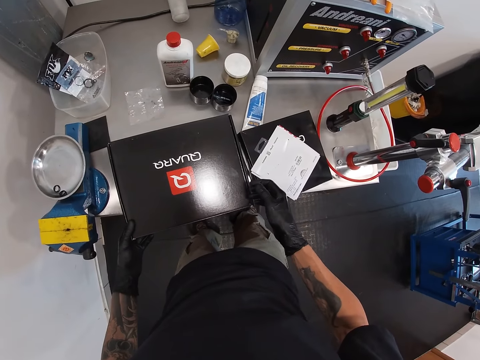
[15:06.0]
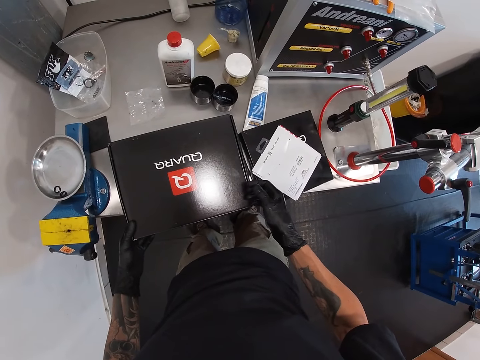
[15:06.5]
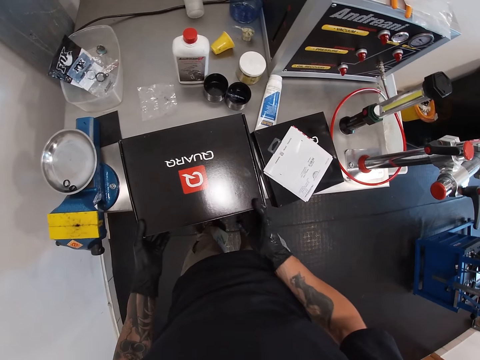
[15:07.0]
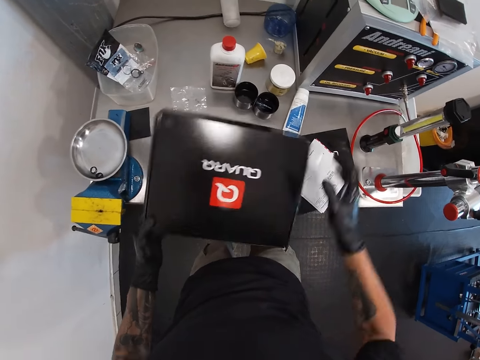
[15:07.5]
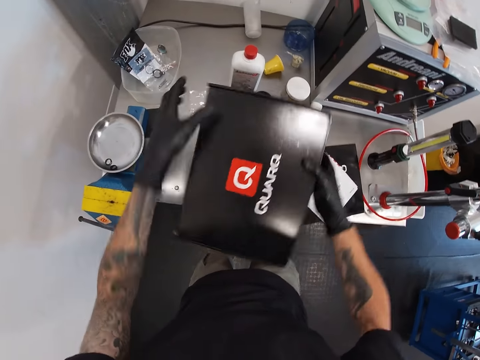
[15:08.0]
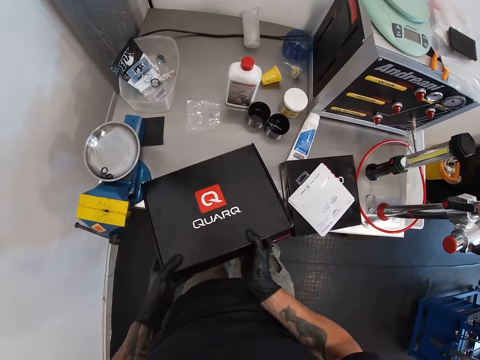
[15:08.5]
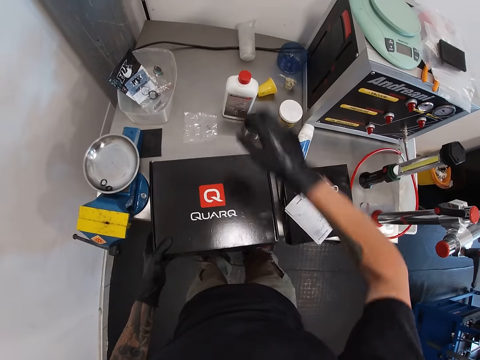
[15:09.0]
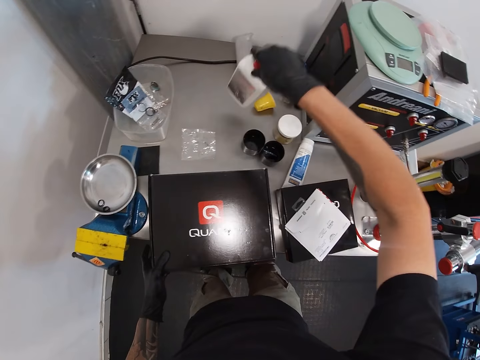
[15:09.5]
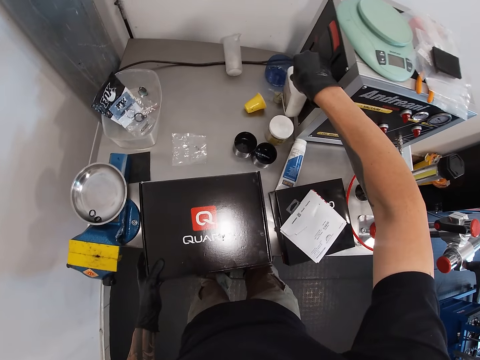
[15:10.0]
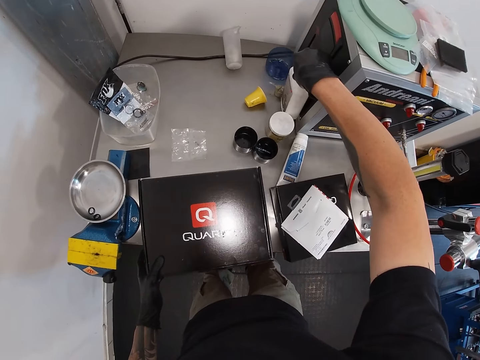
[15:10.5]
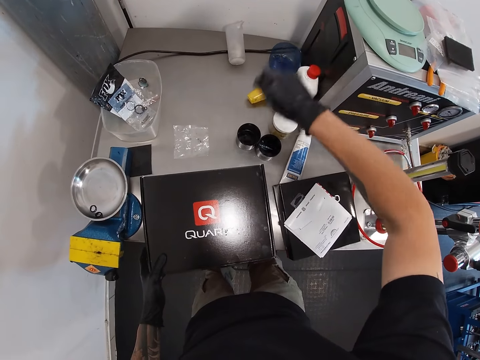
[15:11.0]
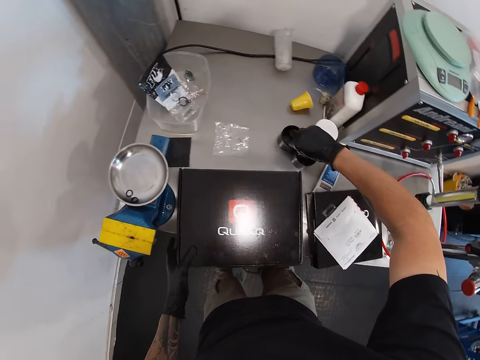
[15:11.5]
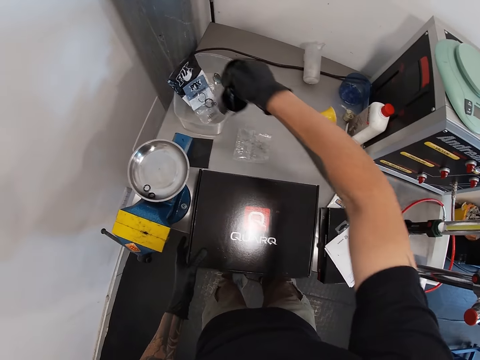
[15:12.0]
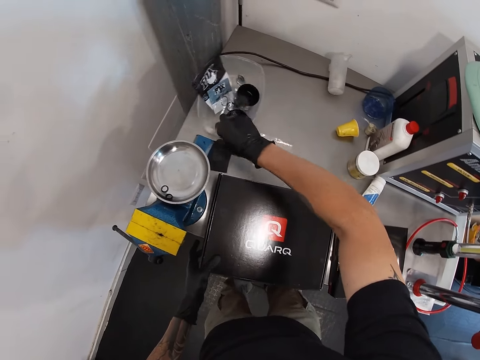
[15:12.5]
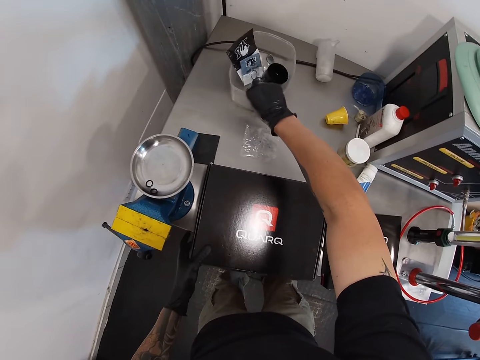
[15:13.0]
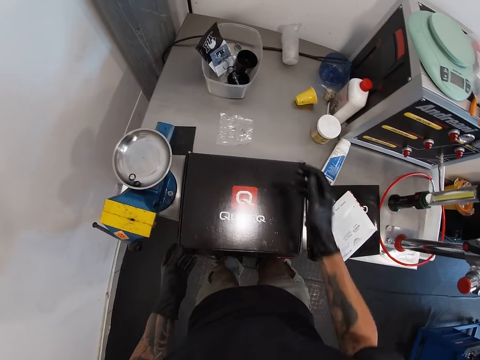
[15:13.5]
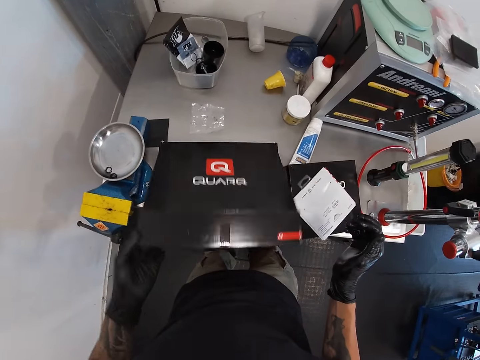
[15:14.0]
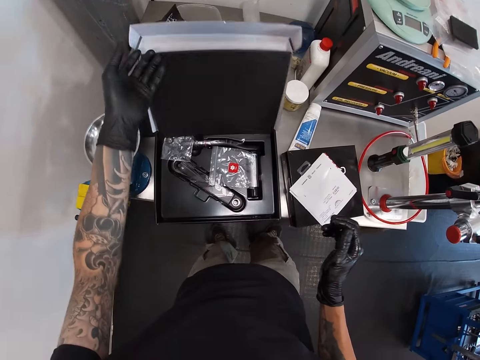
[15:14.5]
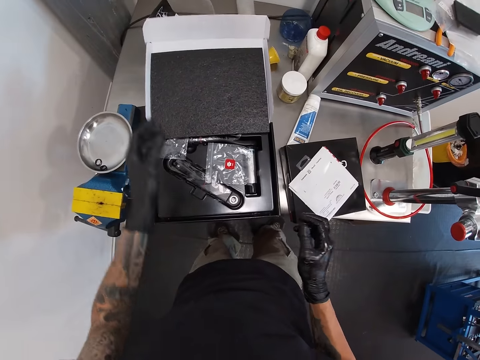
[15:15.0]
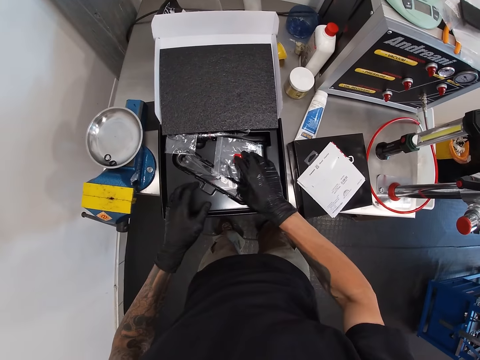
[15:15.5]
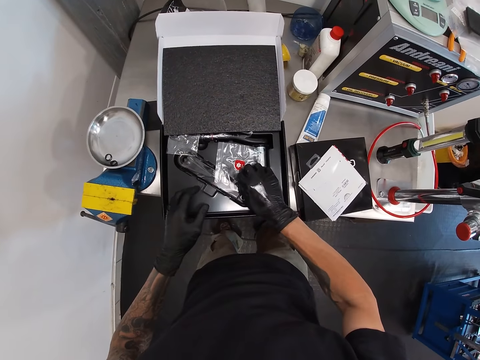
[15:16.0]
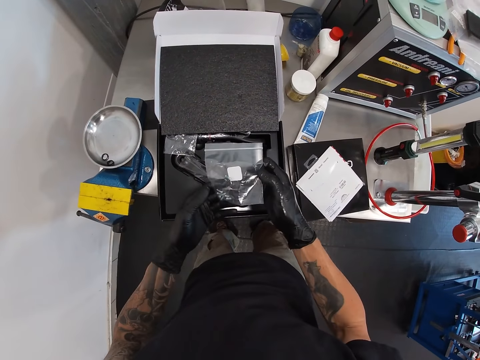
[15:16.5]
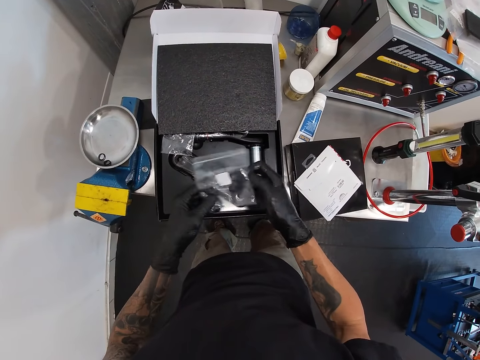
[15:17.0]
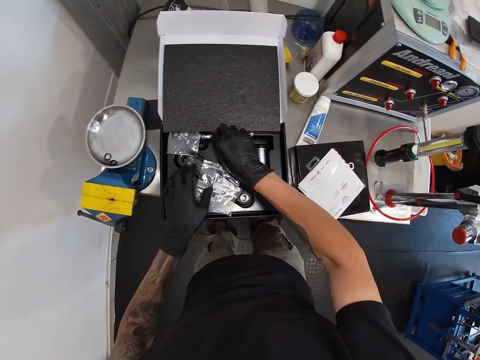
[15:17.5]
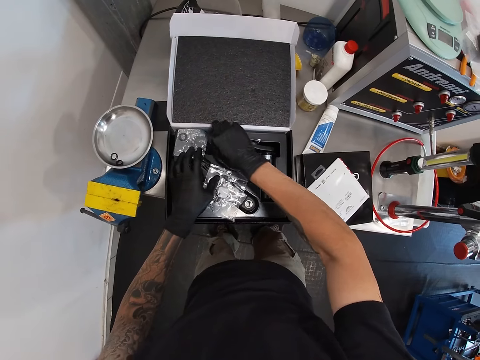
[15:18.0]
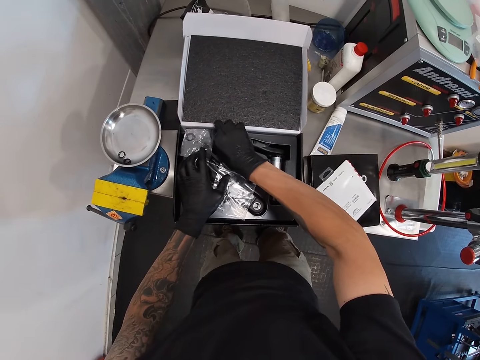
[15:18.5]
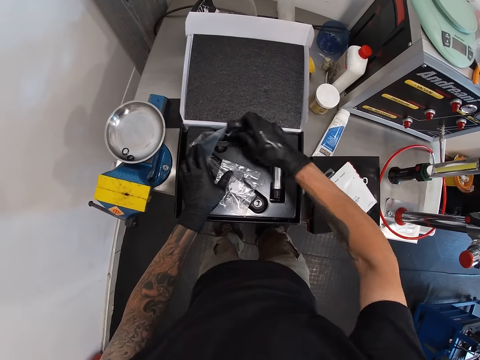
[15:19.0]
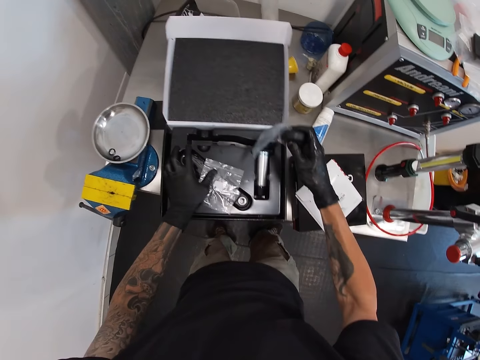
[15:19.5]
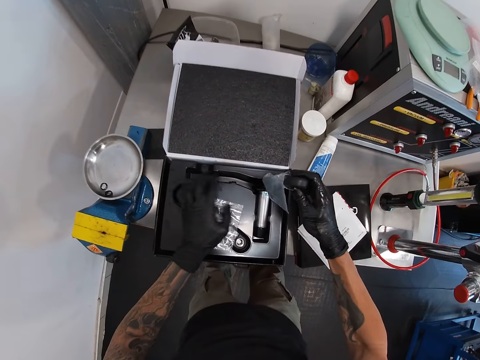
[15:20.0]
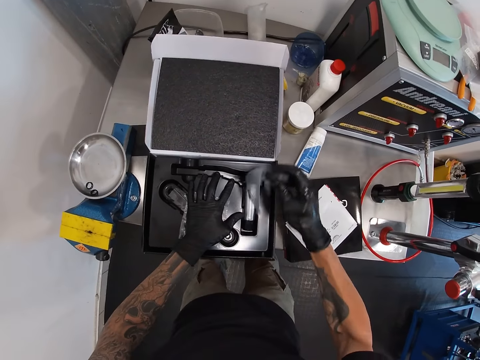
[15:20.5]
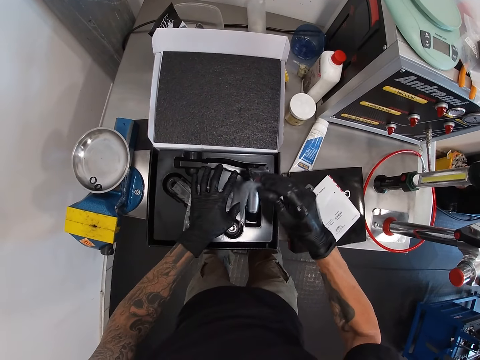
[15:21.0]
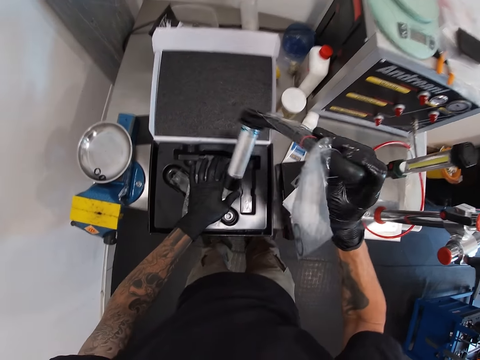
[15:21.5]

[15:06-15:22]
The camera wearer lifts the box. He adjusts the bottom bracket of the bicycle with his right hand. He turns the box. He drops the boxes on a shelf with his hands. He moves a liquid container with his right hand. He picks up a bottle and places the bottle on the table. He adjusts the bottom bracket of the bicycle on both sides with his right hand. He picks up two tins or plastic cups. He moves the two plastic cups in his right hand into a bowl on the tool trolley. He adjusts the bowl on the tool trolley with his right hand. He pushes the container. He opens the bigger box with his right hand. He picks up a paper from the box. He holds a small transparent nylon with his hands. He looks at the paper. He drops the nylon on the box with his left hand. He brings out a power meter from the box with his right hand.

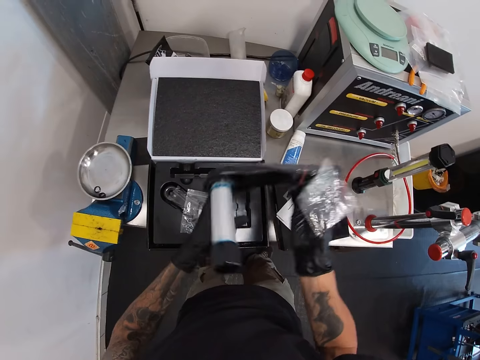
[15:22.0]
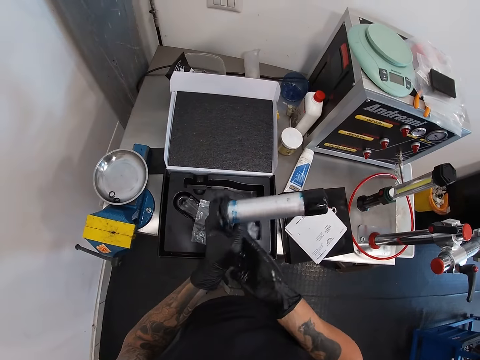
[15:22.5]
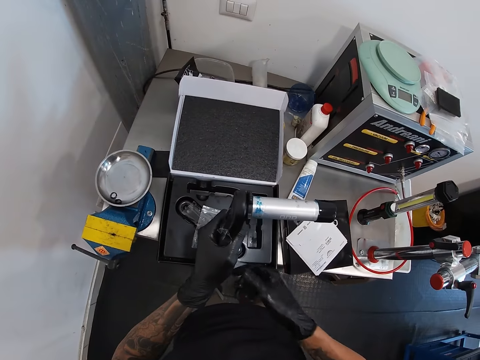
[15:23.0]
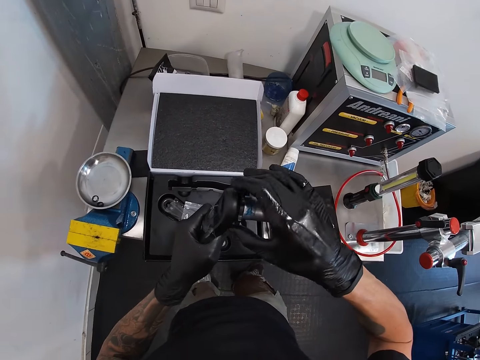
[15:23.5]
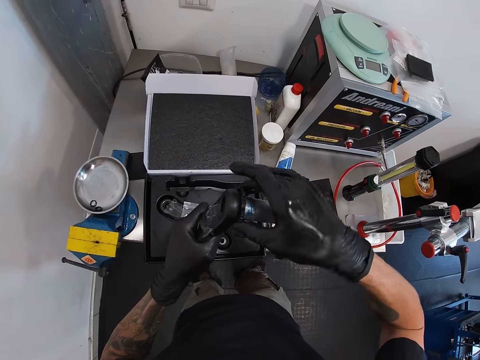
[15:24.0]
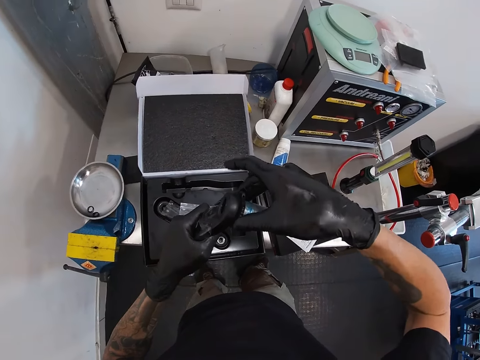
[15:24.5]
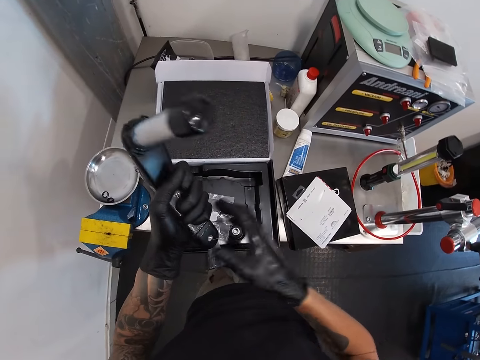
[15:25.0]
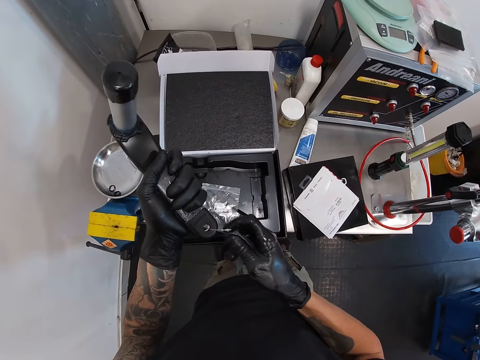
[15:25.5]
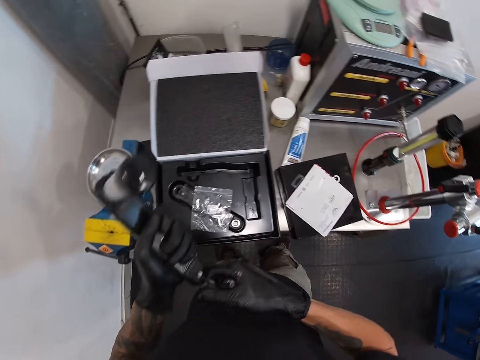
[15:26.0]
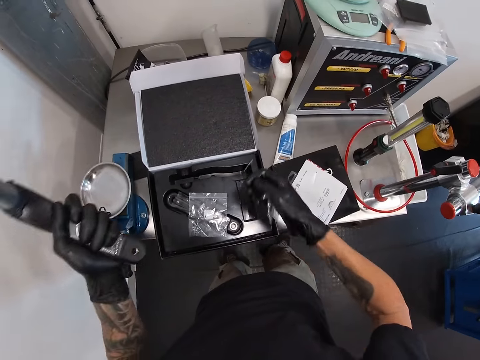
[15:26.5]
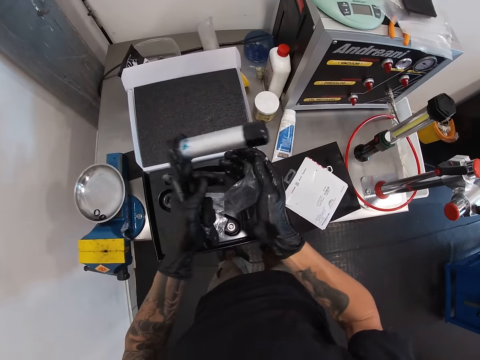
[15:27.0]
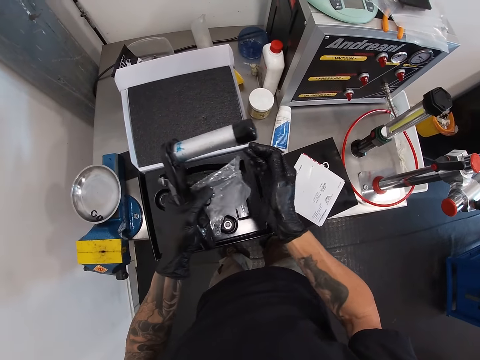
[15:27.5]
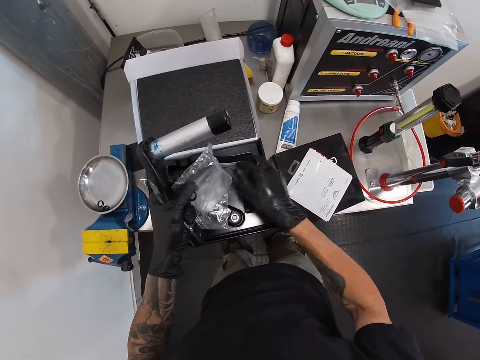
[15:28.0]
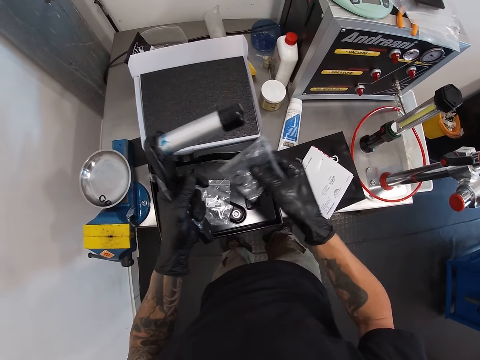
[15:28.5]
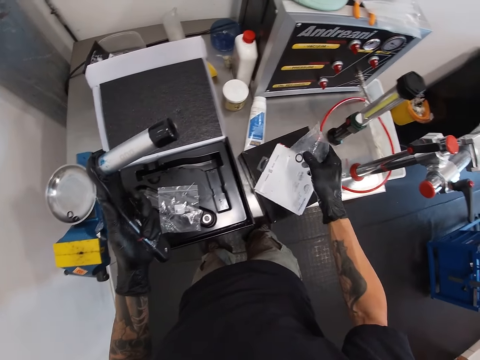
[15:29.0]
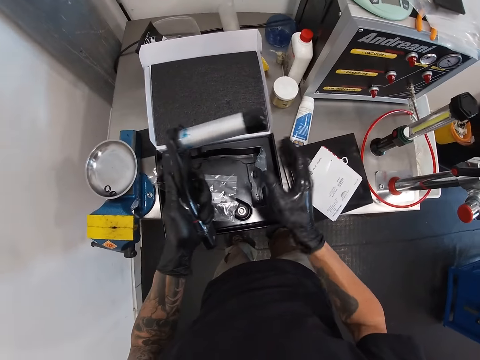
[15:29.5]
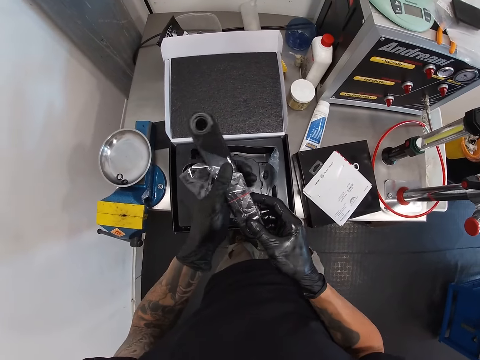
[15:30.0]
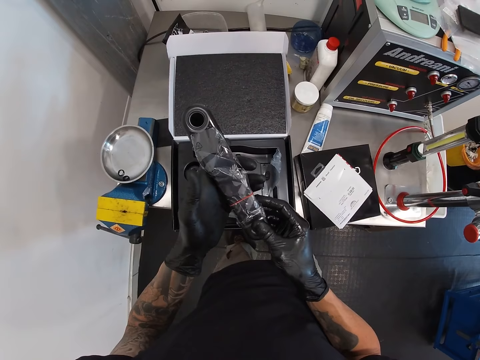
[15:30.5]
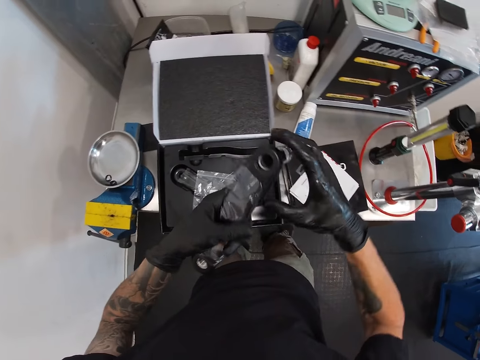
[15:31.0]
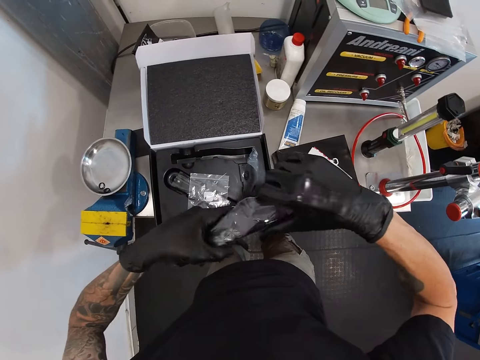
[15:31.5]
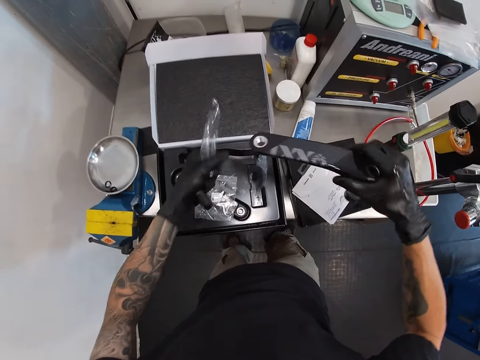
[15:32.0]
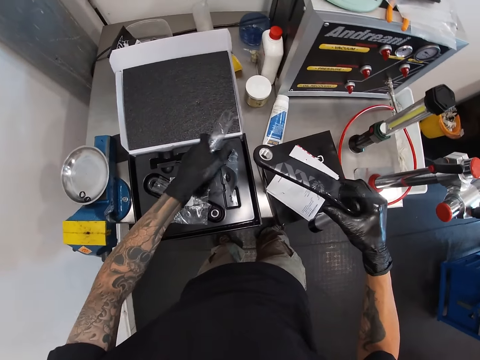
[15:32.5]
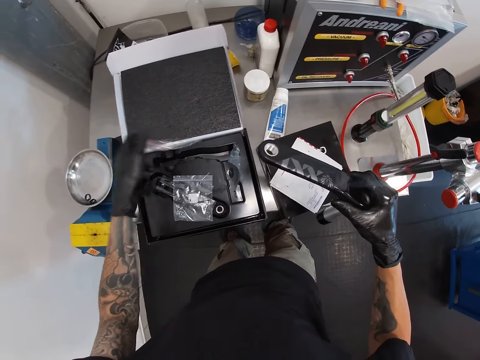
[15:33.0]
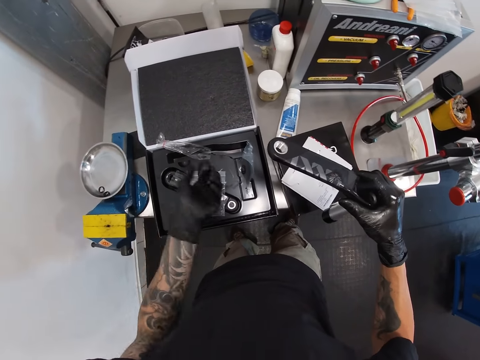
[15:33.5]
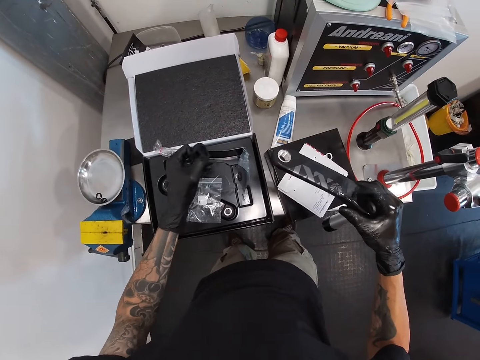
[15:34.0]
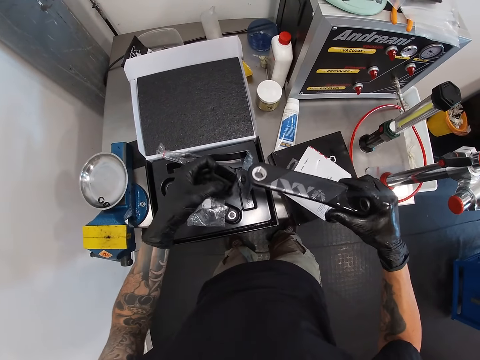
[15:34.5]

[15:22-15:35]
The camera wearer lifts the pedal arm and looks at the pedal arm. He removes a tag from the bottom of the power meter with his right hand. He pulls a paper from the pedal arm and removes the pedal arm from the paper. He moves both hands and looks at the pedal arm. He removes a wrap from the power meter with his left hand. He drops the wrap on the box with his left hand. He picks up part of the pedal arm.
